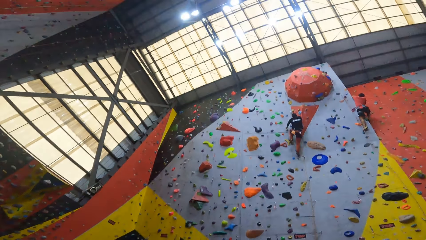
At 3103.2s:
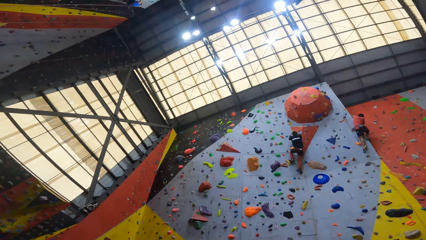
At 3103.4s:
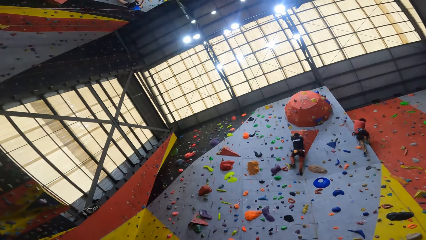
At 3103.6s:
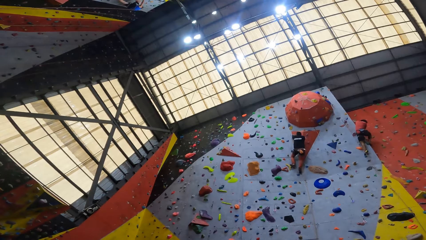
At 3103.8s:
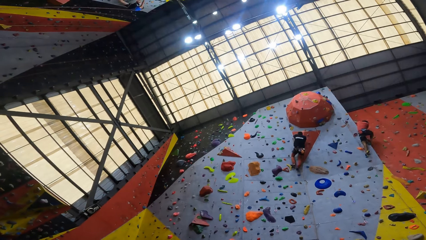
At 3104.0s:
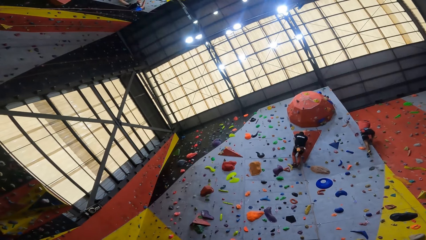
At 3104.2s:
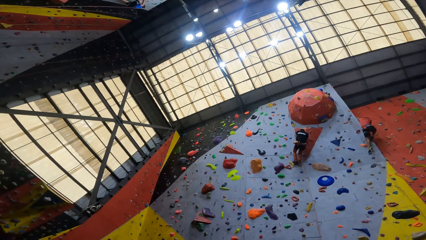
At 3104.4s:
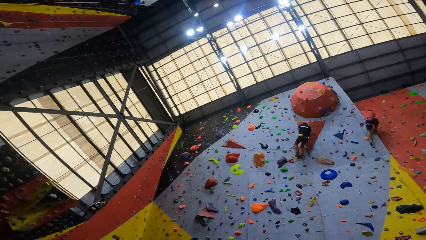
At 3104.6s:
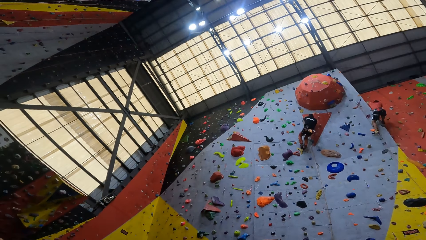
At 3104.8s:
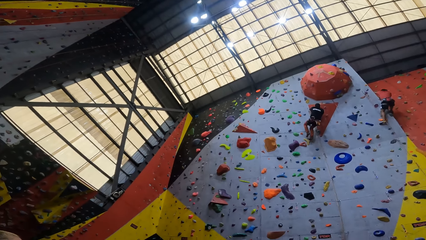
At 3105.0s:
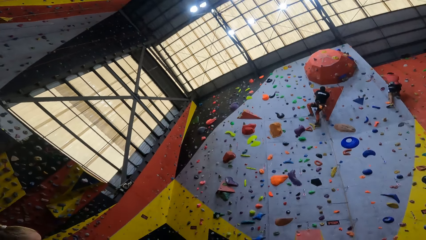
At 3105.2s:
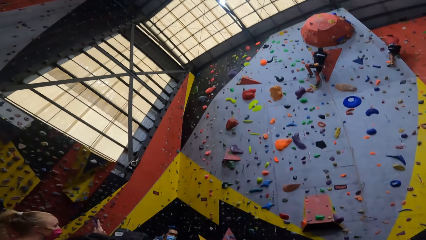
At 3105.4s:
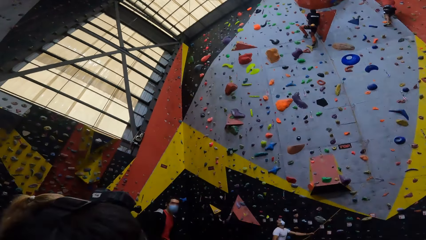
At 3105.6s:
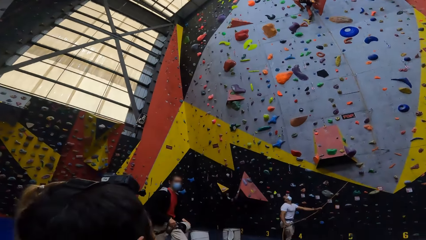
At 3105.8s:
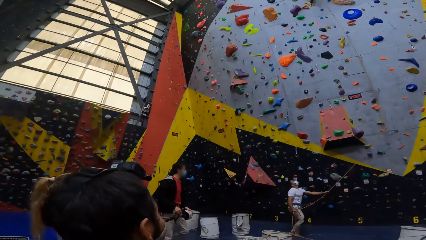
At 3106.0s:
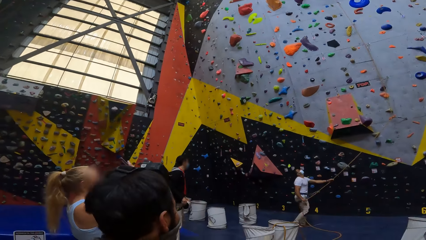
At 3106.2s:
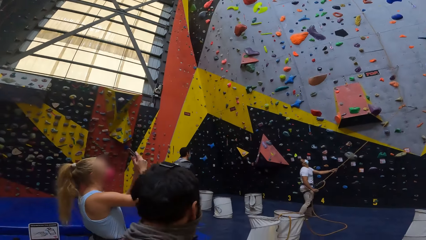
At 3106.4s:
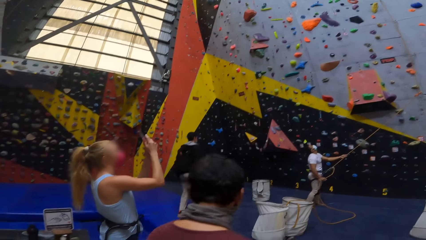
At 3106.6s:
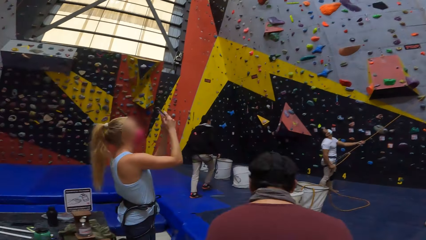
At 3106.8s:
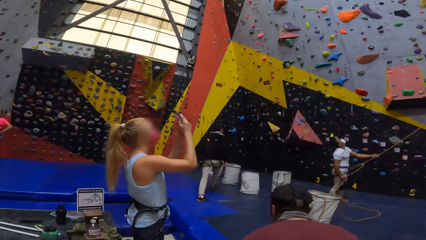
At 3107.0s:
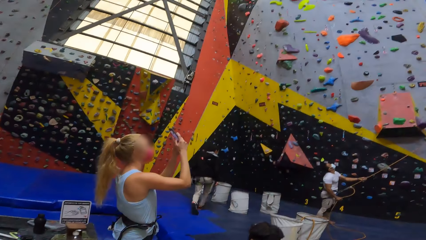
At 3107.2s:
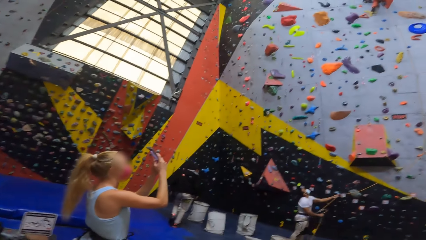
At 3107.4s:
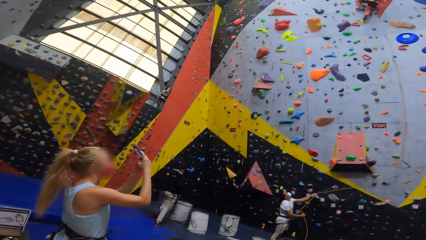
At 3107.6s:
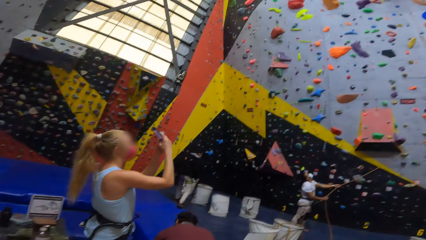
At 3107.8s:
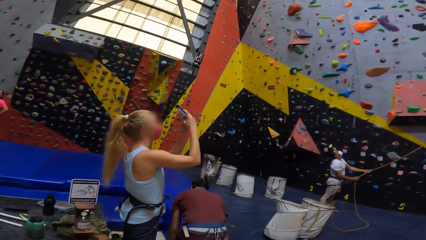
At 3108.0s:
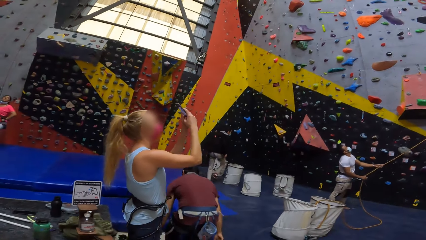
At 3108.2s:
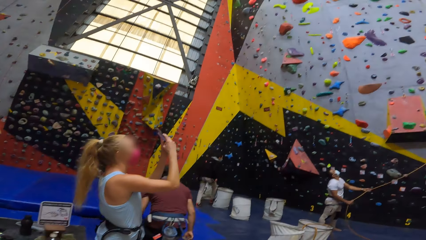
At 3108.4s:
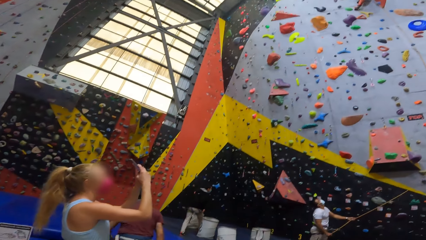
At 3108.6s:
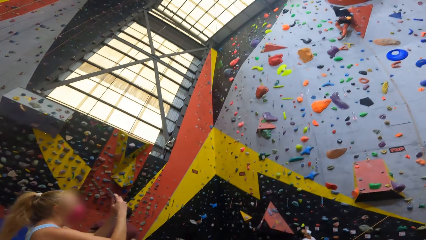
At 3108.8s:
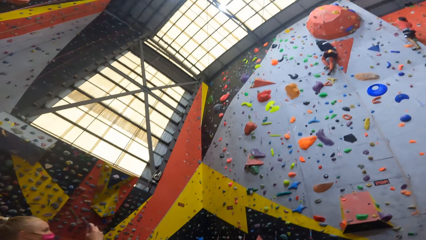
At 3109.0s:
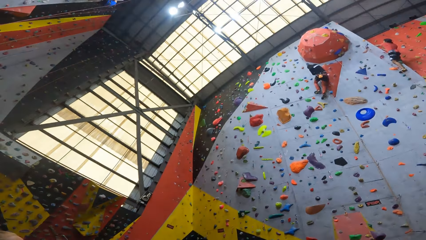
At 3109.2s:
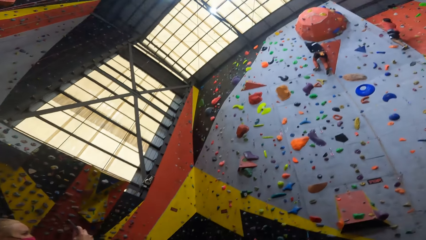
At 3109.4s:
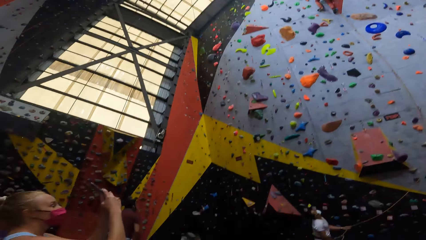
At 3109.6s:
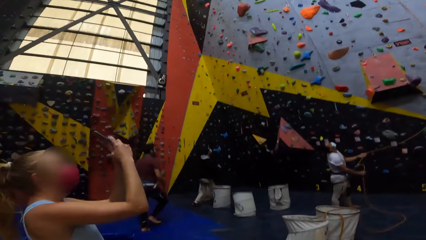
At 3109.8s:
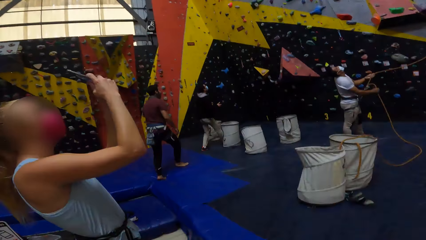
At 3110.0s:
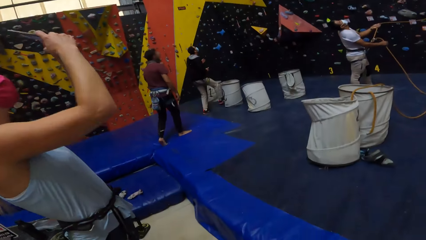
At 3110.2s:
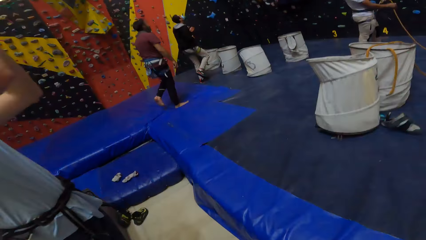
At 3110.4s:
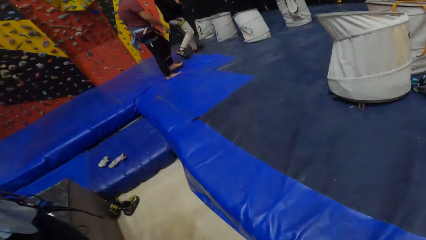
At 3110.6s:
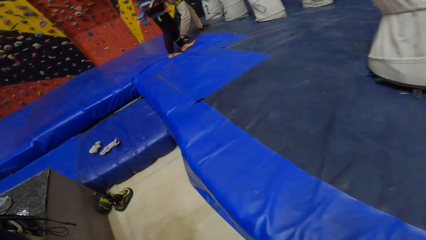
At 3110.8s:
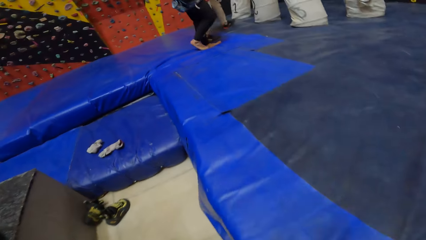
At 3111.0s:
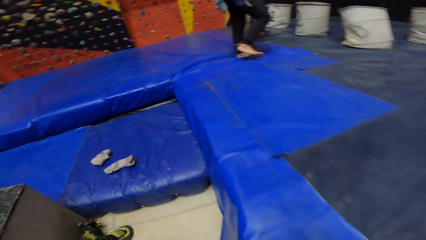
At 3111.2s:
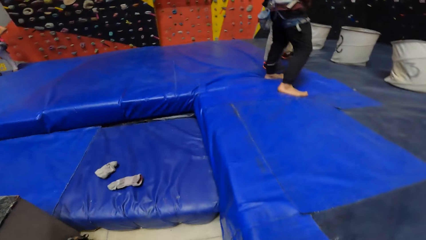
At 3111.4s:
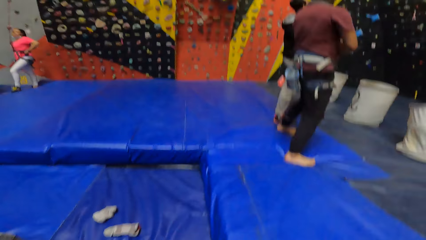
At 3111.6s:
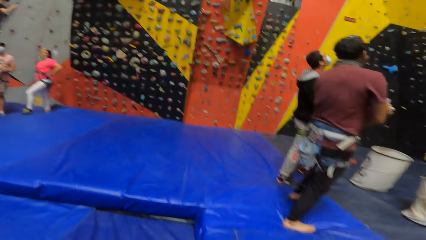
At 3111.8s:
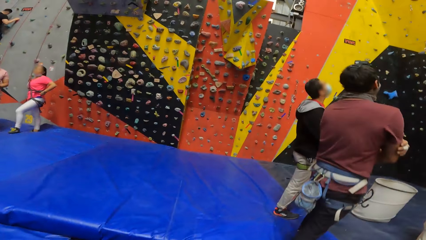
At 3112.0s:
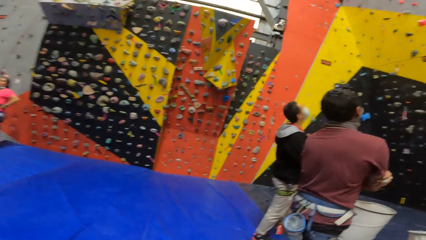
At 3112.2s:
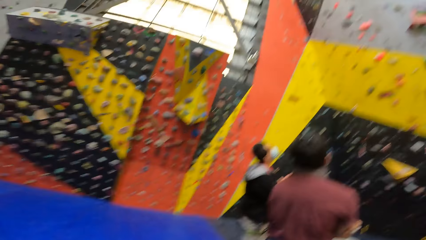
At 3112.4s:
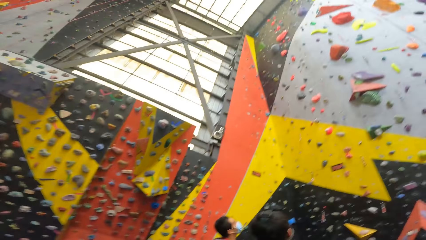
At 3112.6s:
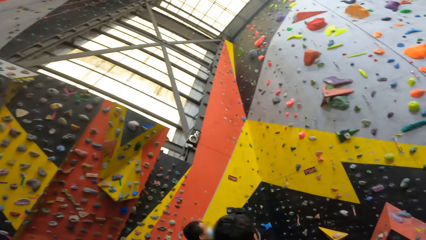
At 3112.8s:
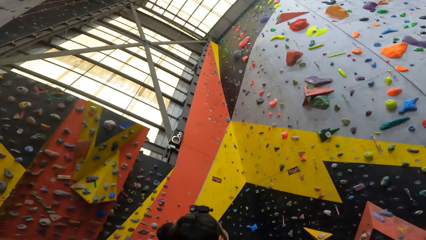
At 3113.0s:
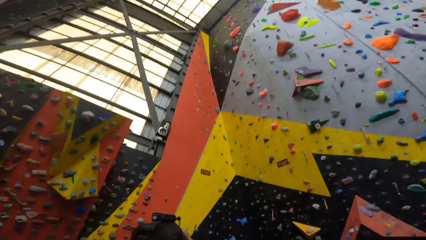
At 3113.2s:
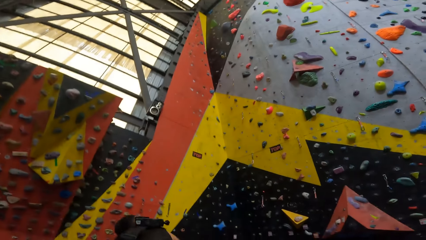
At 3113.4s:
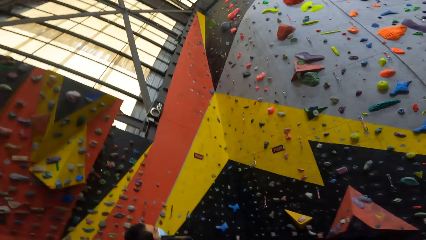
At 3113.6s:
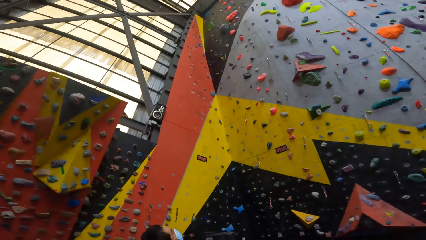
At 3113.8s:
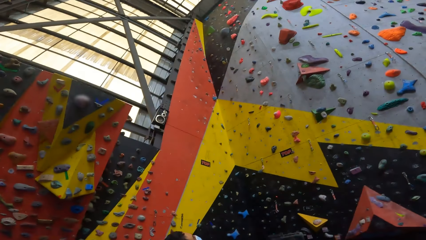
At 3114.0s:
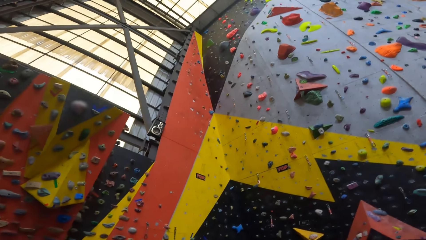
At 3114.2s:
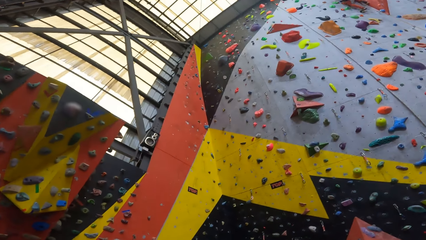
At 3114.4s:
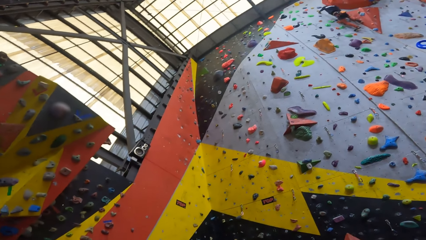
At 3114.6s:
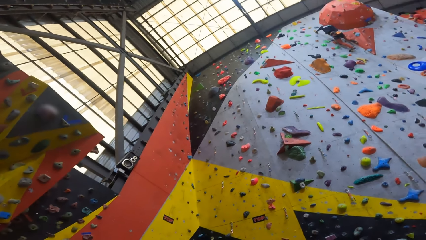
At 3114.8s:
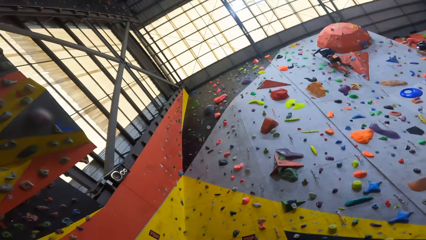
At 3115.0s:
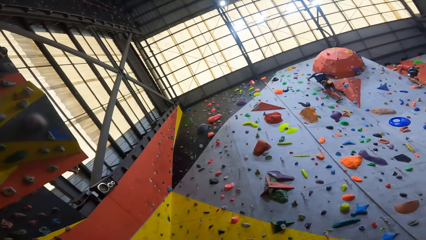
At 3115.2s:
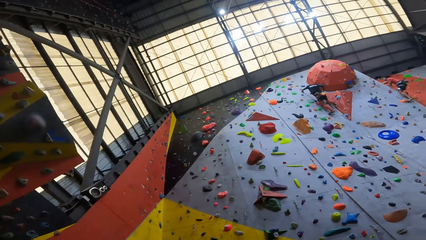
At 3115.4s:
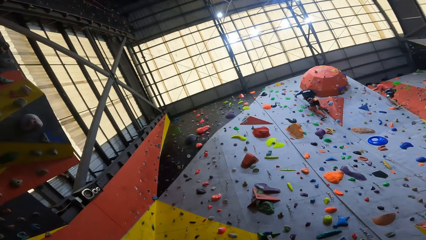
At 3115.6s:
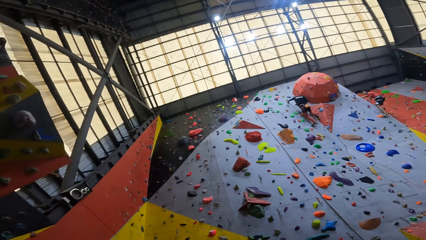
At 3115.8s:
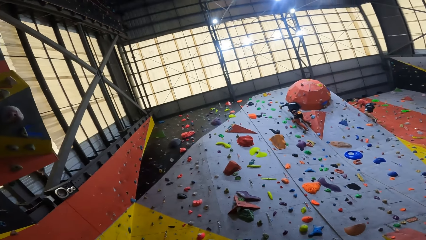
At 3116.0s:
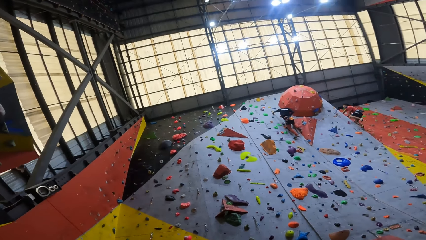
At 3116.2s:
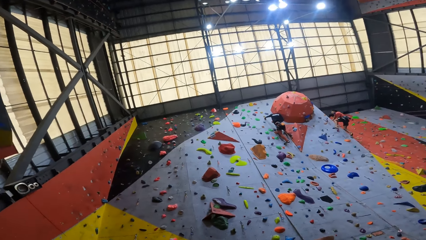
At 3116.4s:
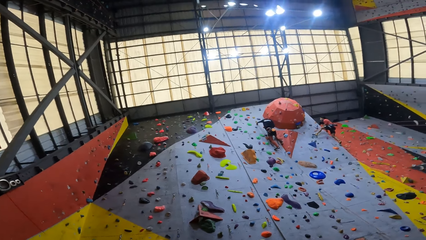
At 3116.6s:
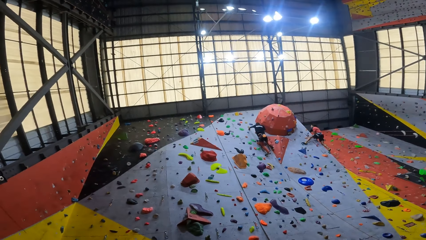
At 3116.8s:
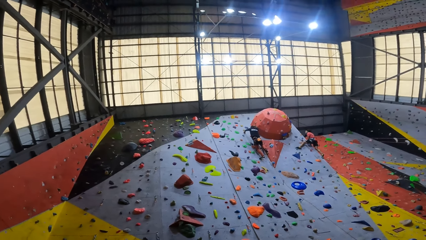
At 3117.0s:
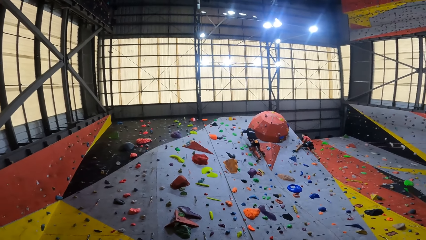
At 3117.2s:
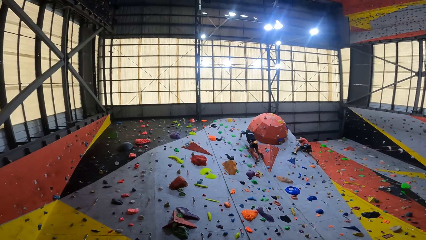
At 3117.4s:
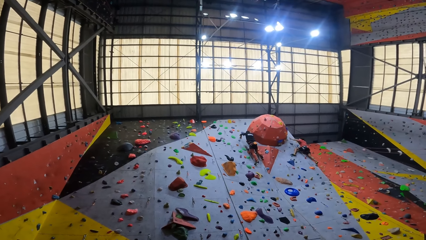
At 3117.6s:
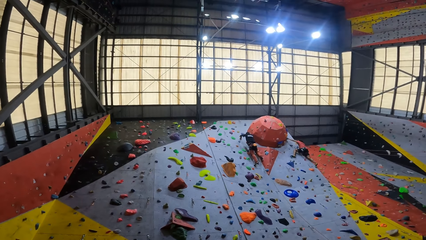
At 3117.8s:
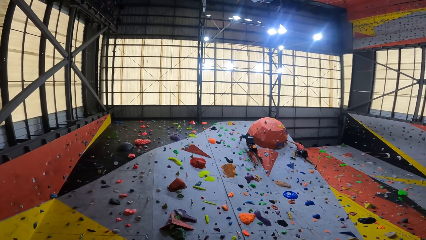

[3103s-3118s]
The camera wearer looks around. They walk around. They observe the climbers.
